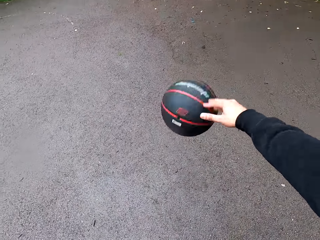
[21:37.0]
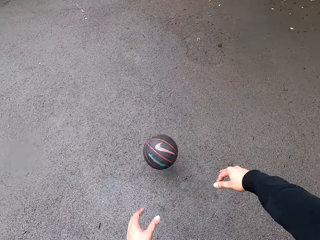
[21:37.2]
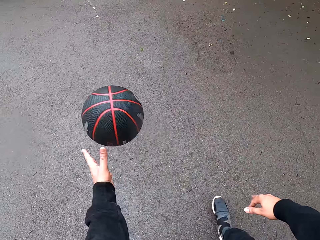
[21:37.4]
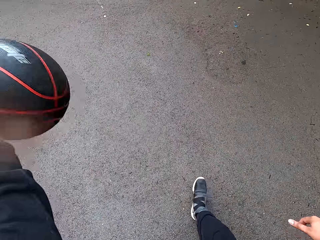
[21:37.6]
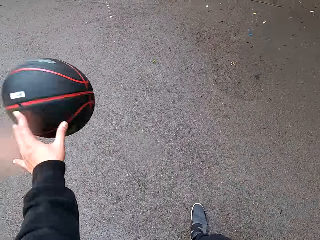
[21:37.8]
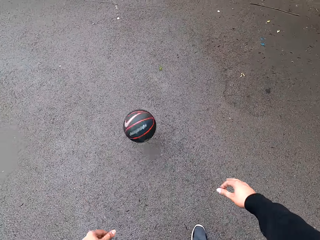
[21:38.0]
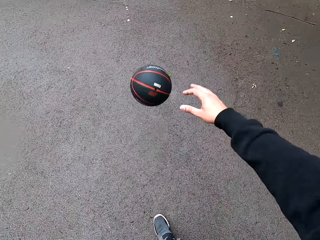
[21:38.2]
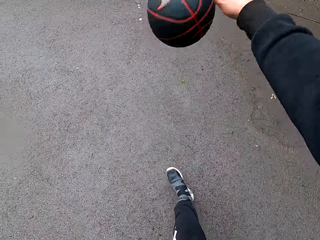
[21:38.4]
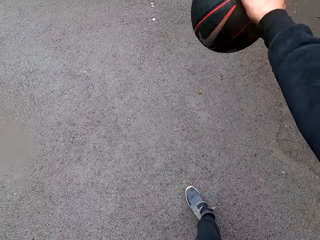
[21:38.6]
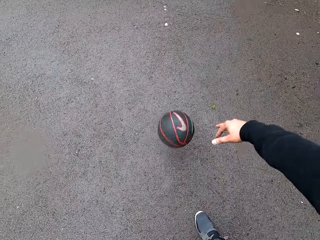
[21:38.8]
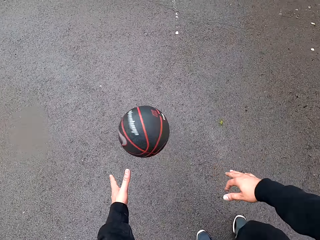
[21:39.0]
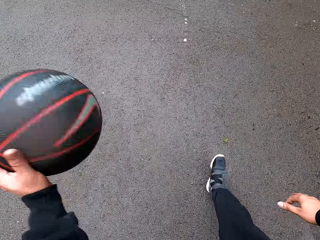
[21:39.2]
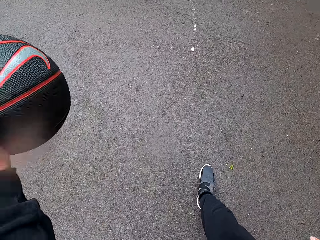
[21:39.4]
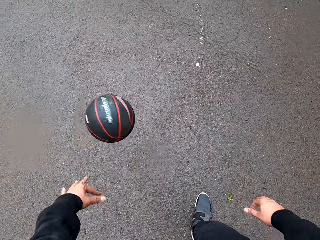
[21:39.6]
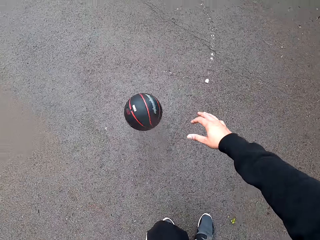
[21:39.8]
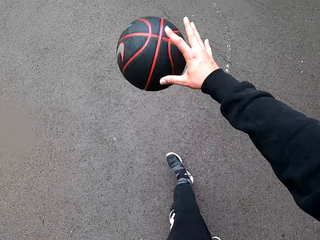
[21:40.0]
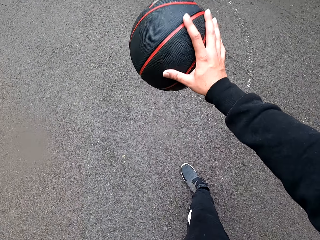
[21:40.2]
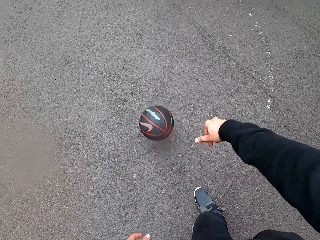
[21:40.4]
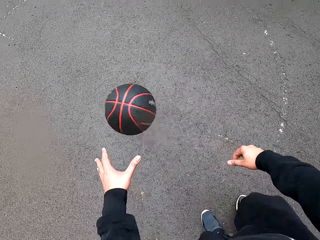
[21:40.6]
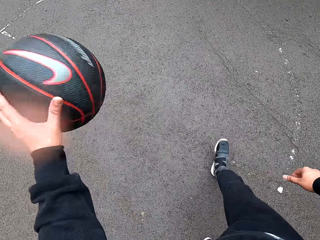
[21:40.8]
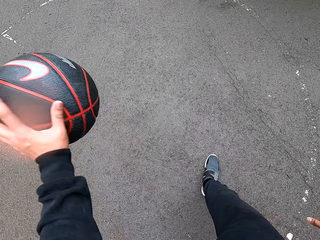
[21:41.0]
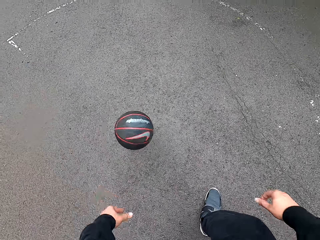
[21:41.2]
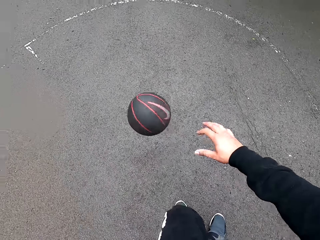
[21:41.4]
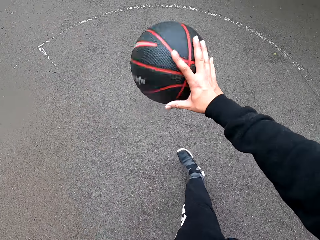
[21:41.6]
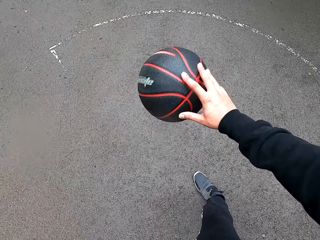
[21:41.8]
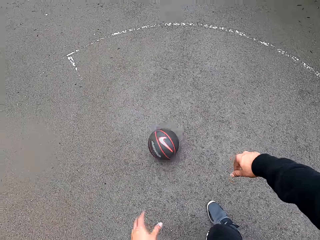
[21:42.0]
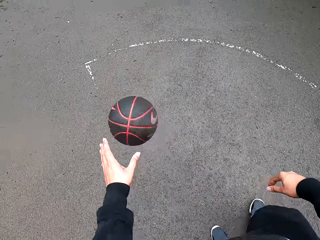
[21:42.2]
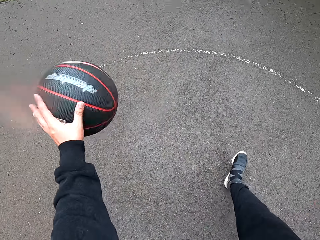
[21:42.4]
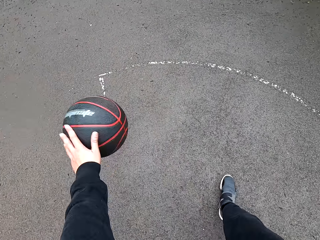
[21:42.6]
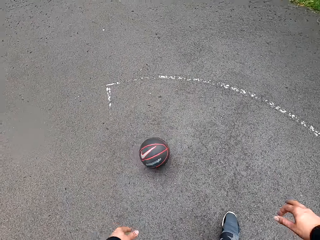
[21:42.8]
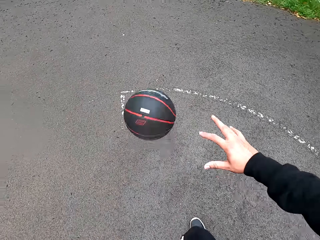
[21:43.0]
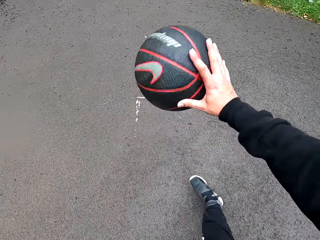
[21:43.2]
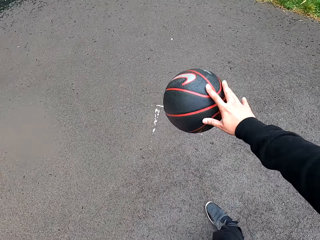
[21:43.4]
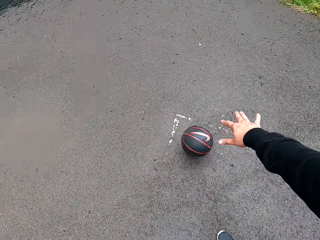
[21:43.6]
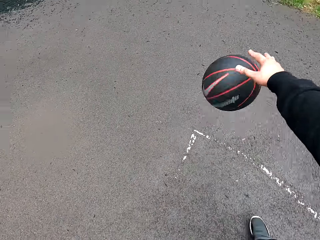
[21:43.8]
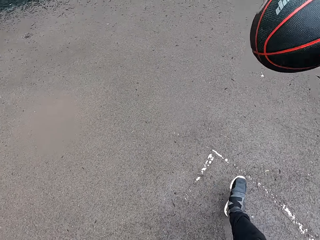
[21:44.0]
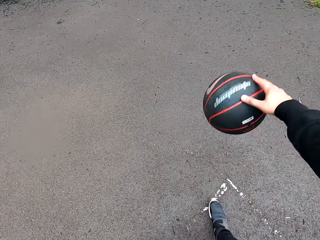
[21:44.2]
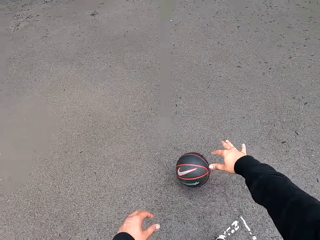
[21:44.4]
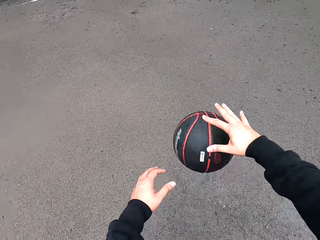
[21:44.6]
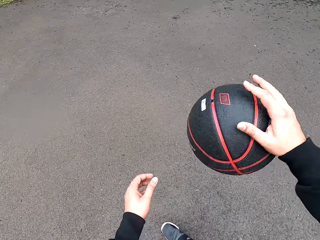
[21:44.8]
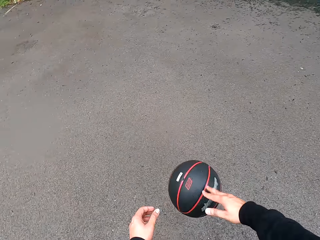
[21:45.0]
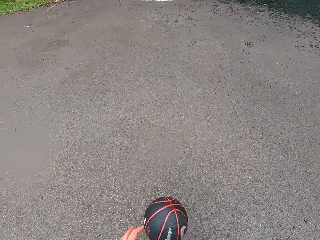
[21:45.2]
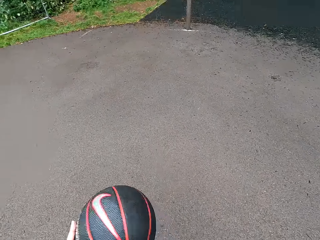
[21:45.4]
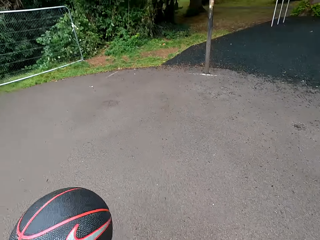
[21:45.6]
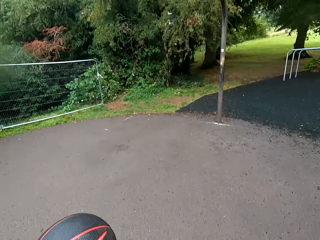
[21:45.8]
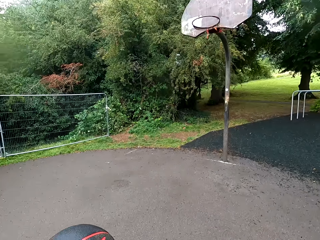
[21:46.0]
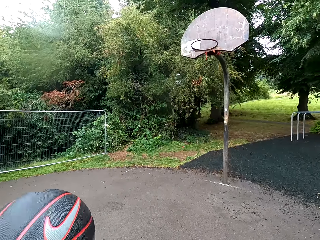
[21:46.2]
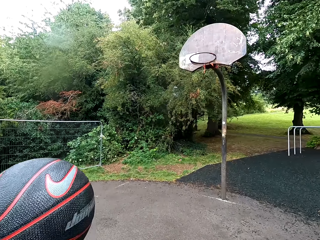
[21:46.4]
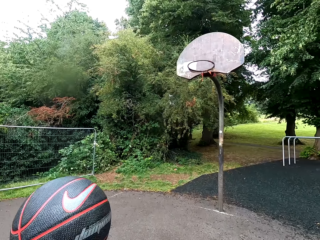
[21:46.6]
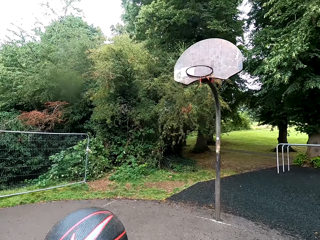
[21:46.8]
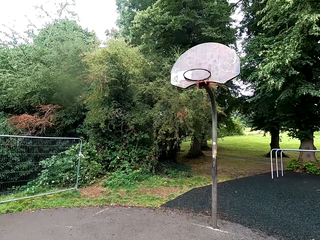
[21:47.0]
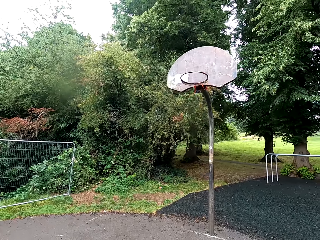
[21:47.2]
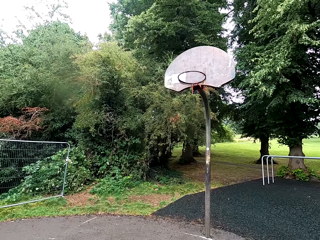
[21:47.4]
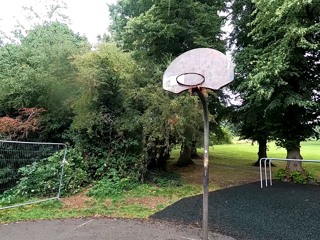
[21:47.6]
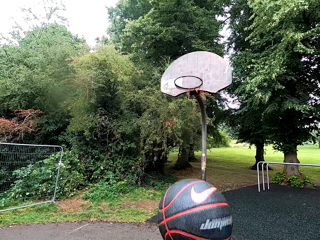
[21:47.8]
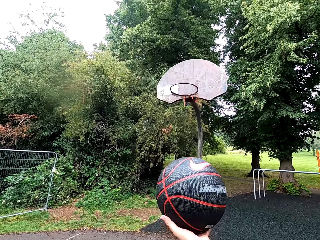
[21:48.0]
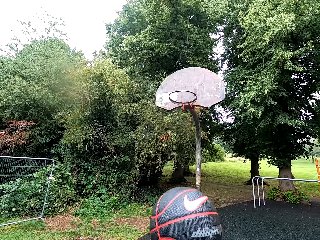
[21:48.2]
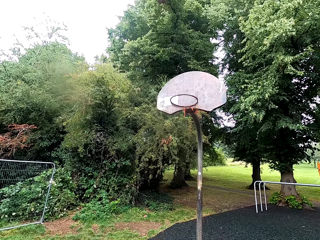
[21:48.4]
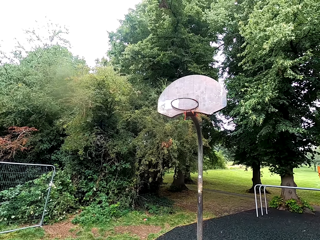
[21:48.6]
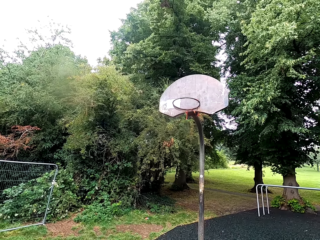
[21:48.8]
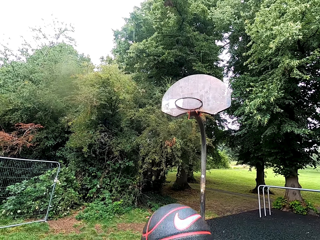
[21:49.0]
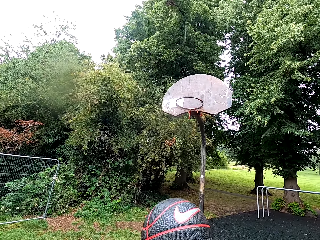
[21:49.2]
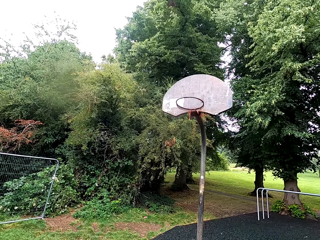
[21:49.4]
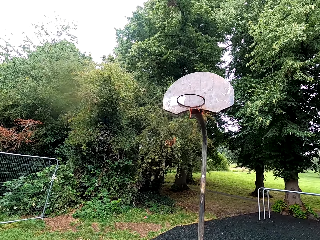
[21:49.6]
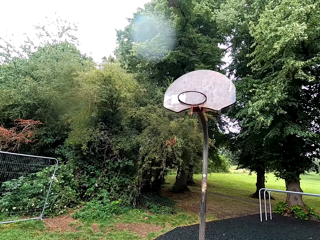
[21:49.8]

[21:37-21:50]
The camera wearer holds the ball.

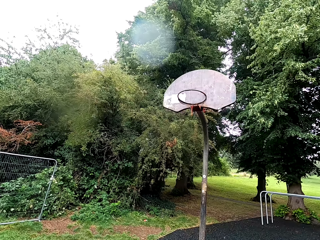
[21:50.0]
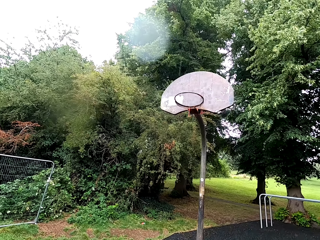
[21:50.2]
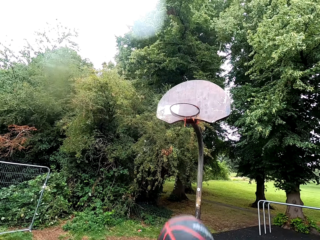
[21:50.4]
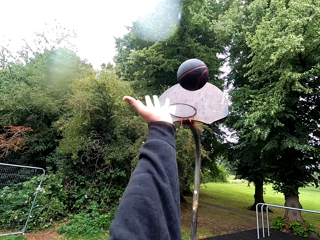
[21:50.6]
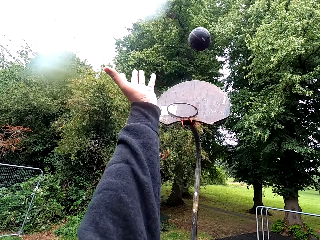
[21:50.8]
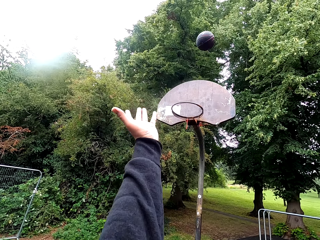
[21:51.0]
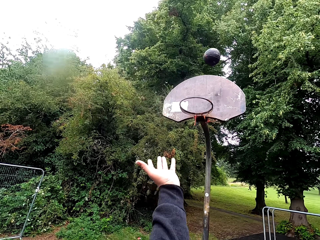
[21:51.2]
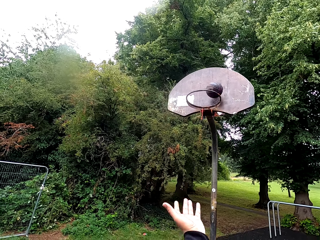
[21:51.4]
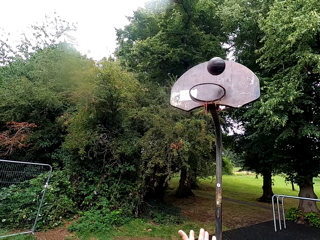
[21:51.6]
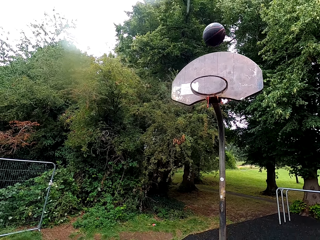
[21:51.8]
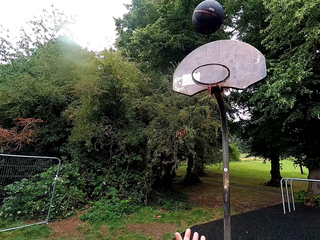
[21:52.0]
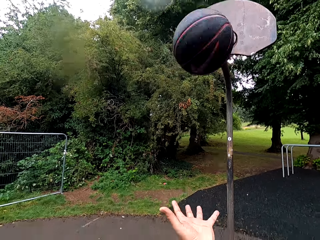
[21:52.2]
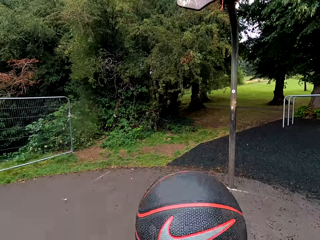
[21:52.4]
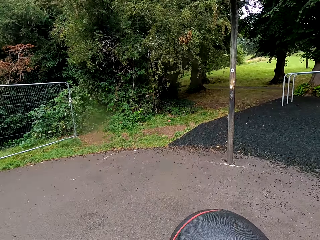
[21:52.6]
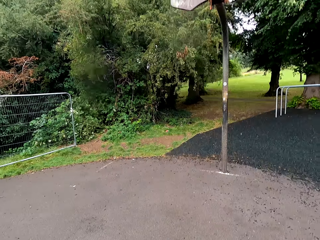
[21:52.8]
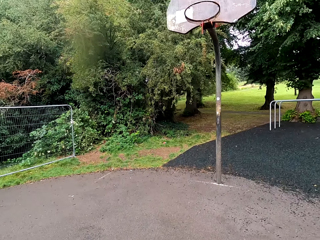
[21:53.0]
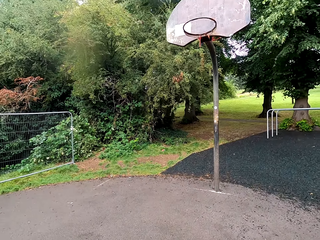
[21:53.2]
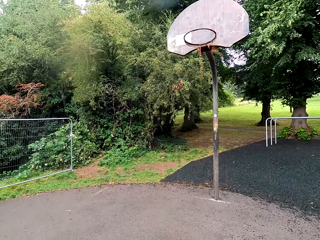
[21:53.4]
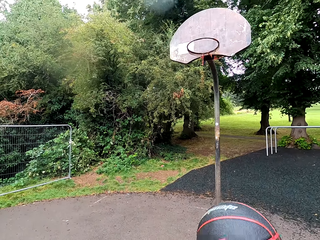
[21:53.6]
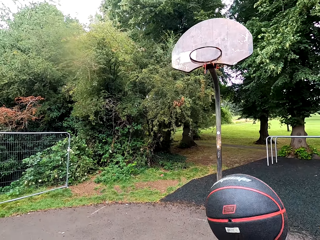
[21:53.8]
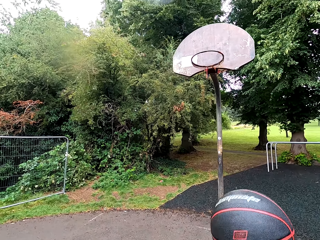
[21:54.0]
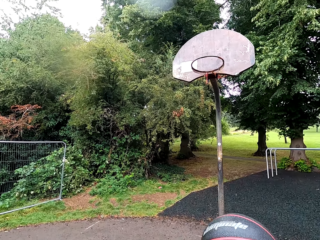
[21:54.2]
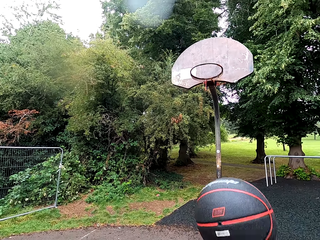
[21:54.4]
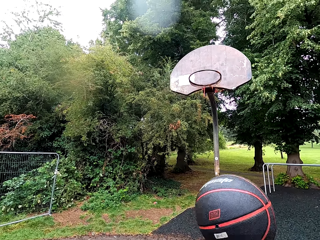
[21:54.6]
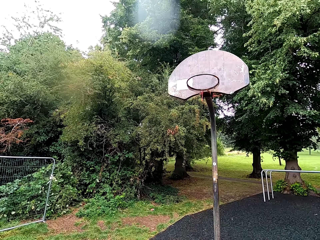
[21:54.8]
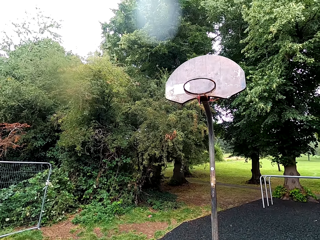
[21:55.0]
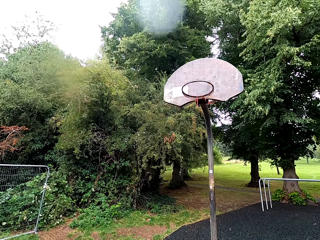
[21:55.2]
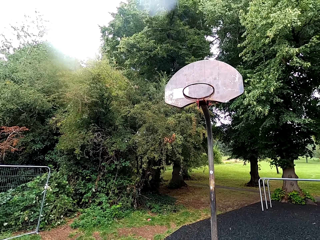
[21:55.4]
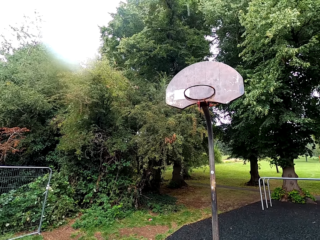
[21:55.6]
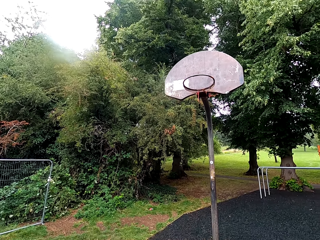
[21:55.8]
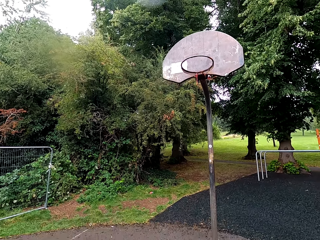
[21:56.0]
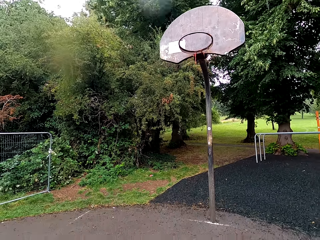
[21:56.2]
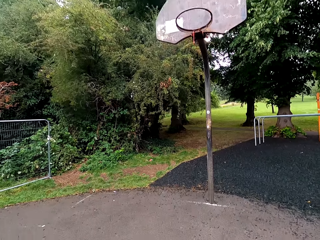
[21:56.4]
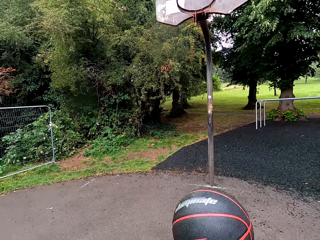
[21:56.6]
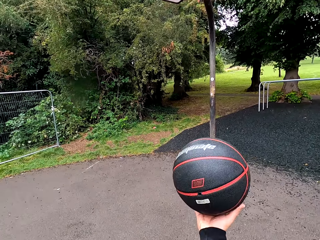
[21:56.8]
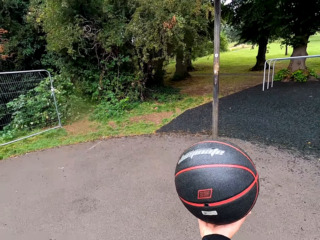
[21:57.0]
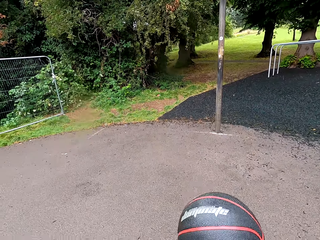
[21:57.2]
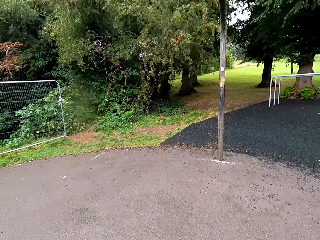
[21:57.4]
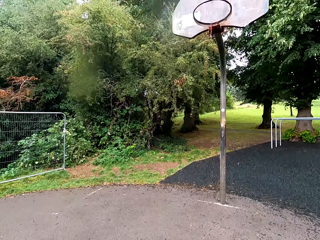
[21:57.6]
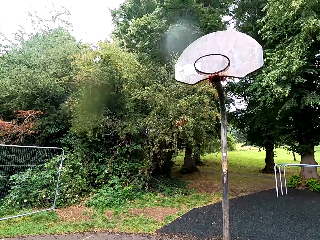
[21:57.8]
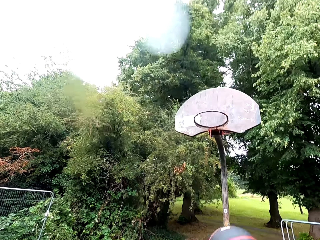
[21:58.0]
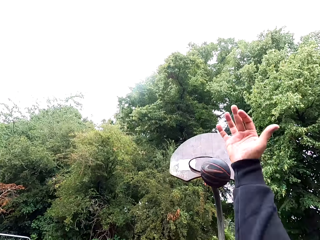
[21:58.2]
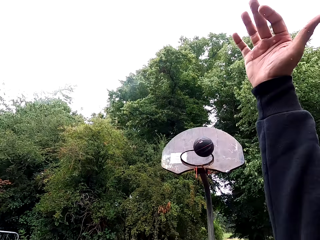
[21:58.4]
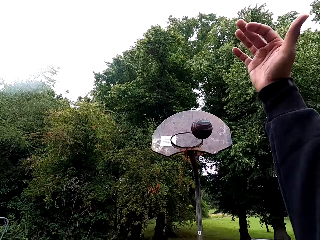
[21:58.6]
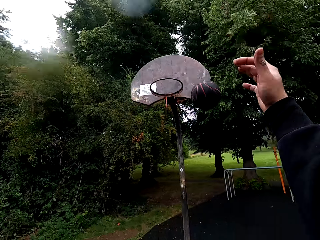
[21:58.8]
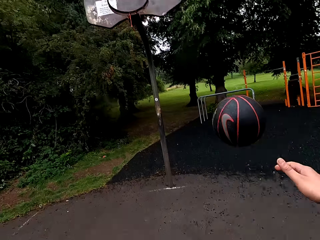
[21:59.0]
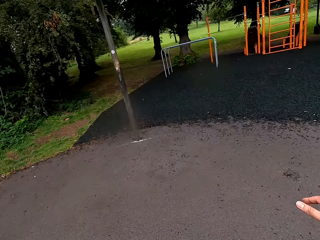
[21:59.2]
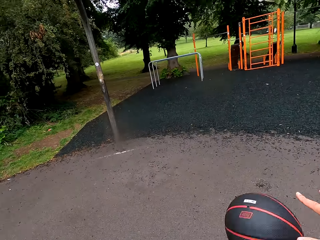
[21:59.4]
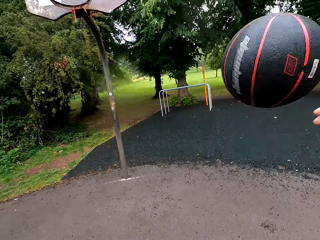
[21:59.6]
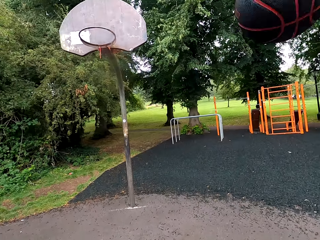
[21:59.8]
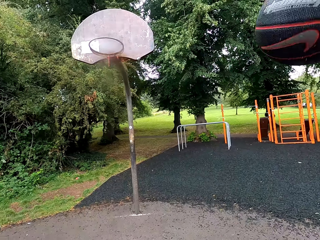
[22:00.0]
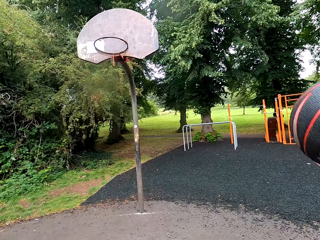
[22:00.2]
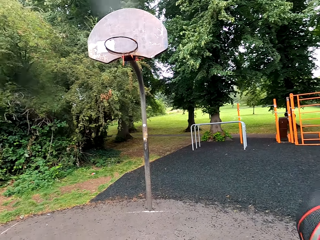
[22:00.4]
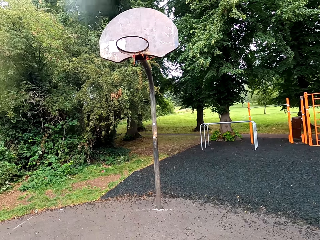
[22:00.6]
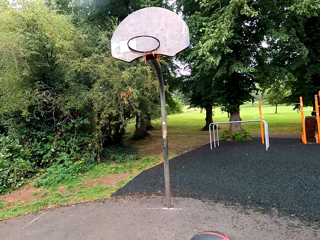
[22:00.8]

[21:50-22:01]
The camera wearer throws the ball in the goal post. They hold the ball. They throw the ball in the goal post.
